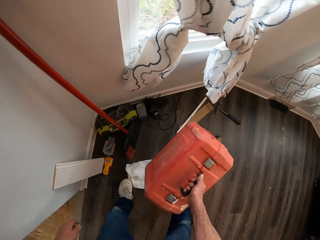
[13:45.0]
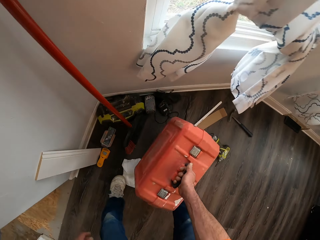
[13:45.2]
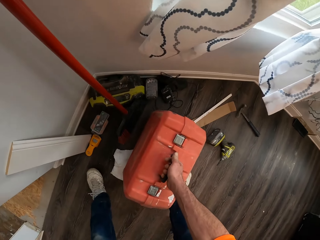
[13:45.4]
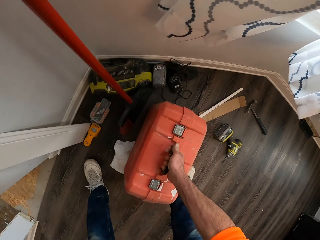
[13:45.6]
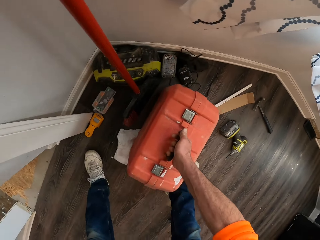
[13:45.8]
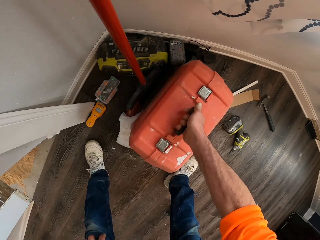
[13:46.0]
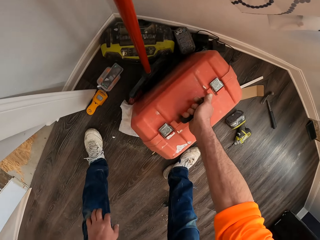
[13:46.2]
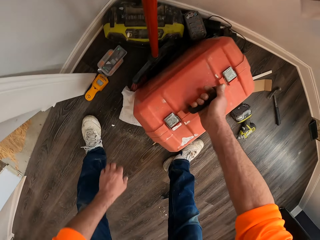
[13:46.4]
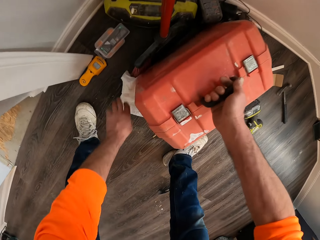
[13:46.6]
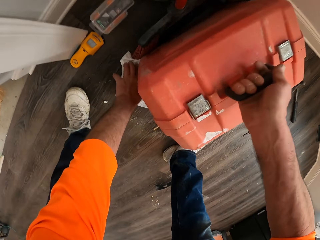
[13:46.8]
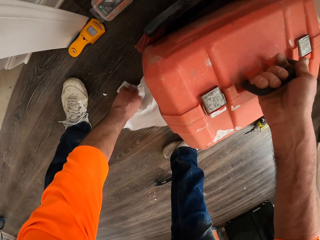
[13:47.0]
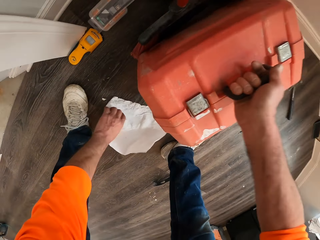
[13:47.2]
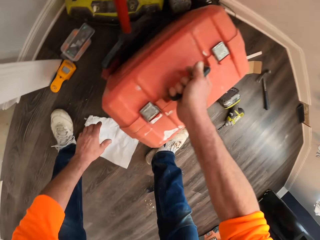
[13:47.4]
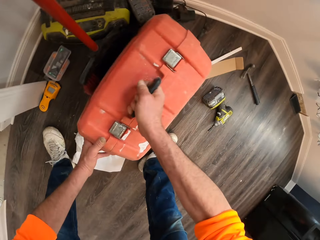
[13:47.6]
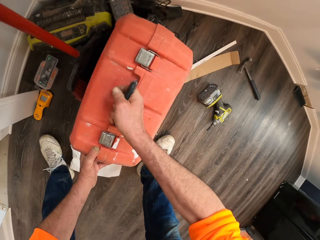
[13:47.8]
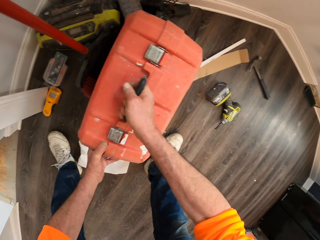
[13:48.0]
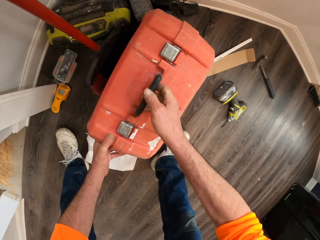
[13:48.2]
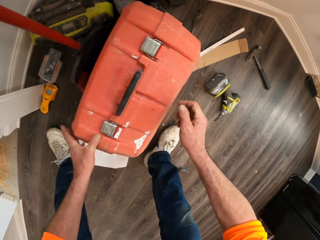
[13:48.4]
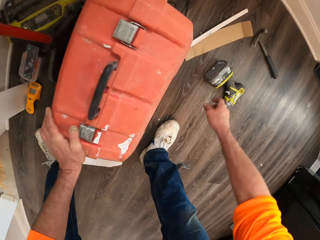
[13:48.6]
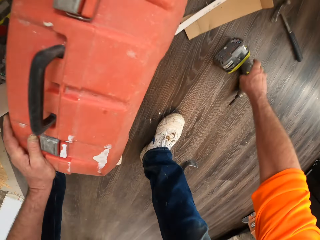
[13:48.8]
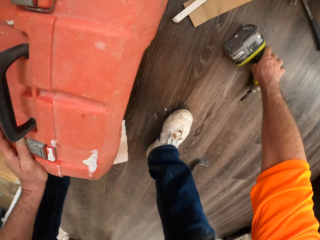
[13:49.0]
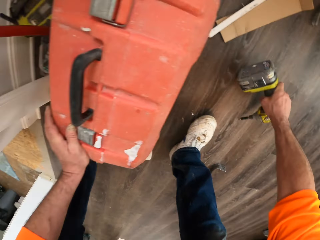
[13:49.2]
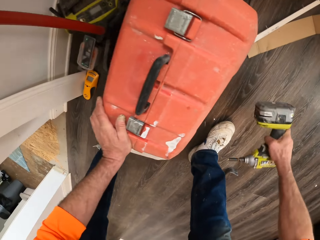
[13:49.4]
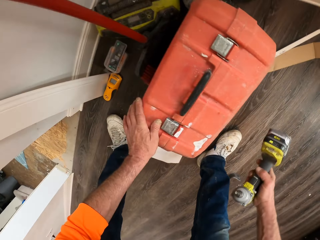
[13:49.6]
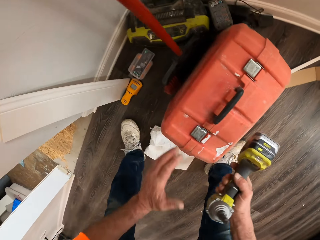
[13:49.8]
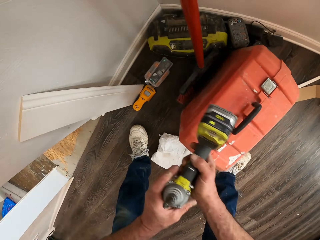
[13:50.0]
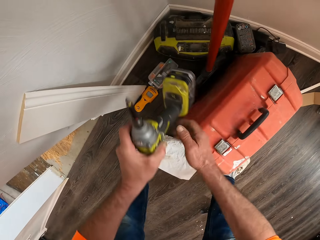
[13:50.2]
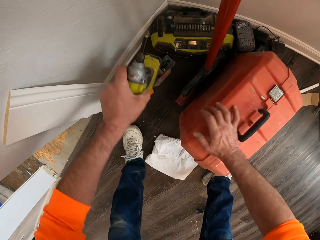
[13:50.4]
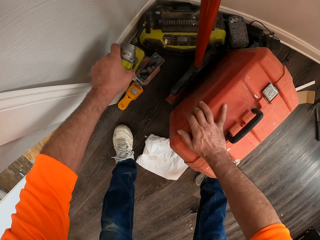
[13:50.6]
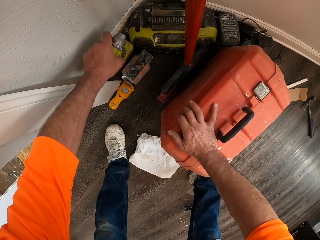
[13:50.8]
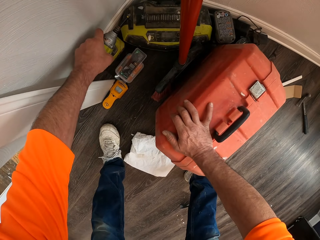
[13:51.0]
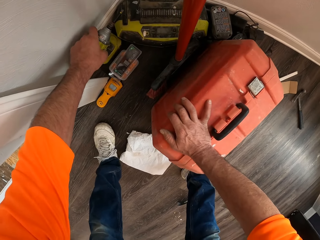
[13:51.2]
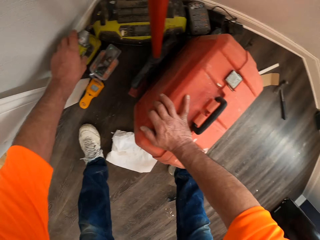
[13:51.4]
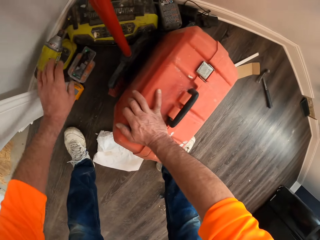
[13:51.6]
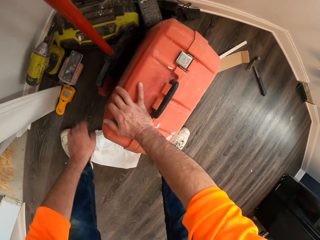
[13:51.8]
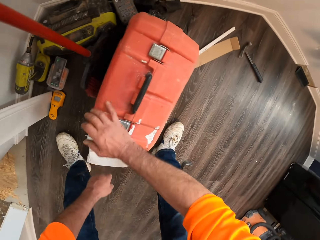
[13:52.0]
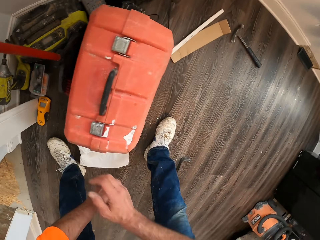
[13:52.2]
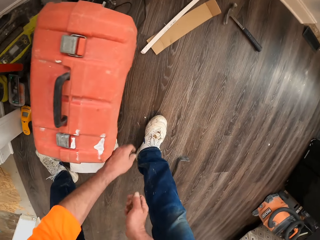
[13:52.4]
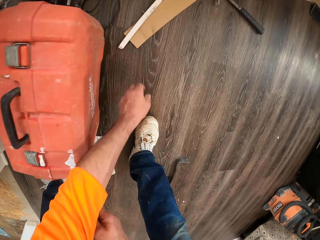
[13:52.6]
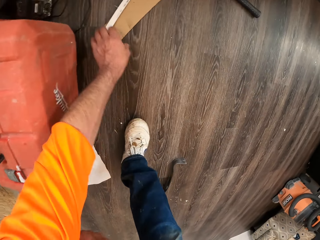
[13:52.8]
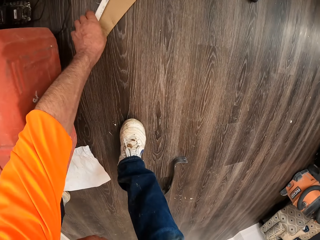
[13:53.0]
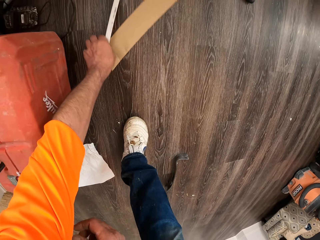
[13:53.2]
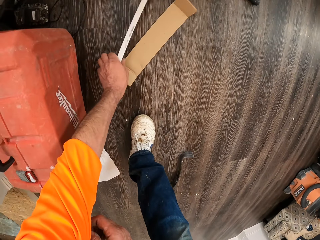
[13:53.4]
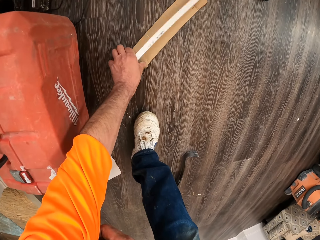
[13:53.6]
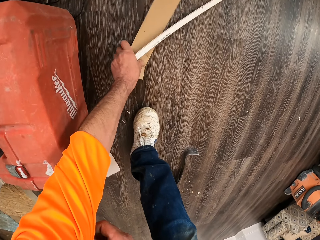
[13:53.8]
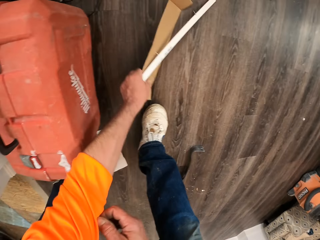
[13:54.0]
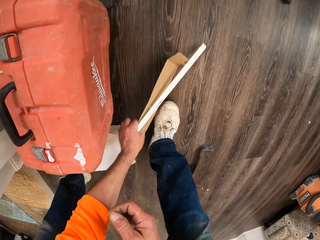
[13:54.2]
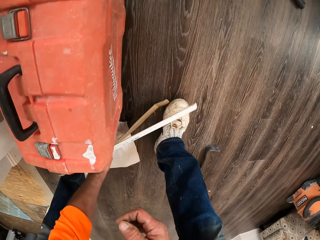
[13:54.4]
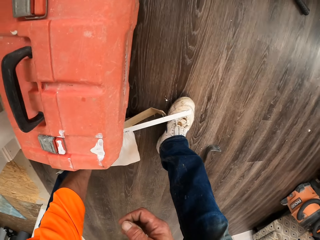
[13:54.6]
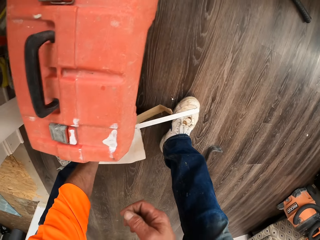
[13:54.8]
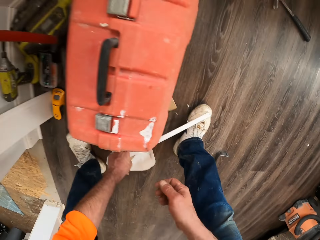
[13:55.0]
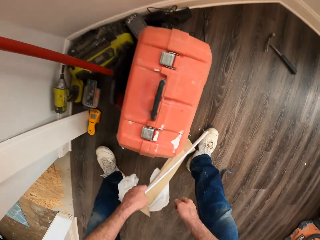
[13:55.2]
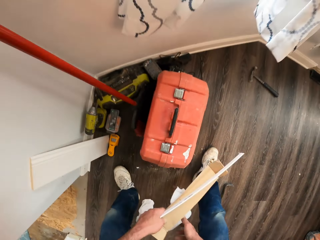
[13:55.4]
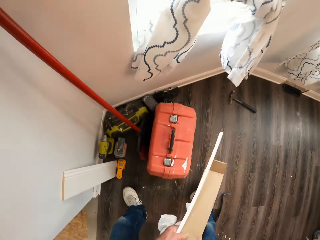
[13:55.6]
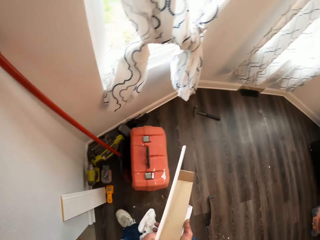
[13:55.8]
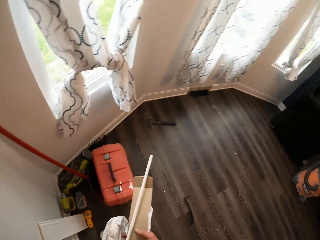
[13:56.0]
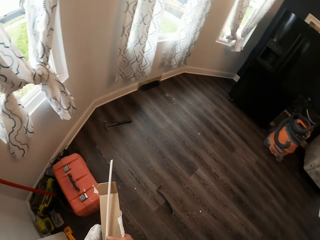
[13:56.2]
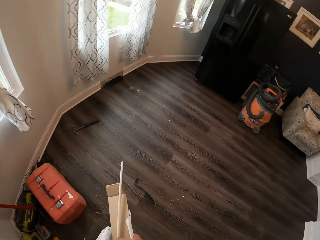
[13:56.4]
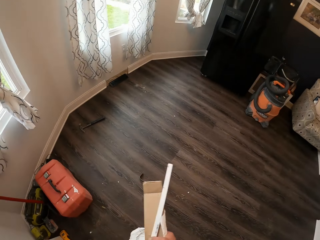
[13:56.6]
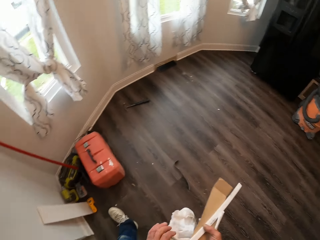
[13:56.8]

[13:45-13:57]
The camera wearer drops the box or briefcase on the floor with his right hand. He moves a paper. He touches a piece of cloth on the floor with his left hand. He holds the briefcase. He picks up a nail gun. He carries a drilling machine with his right hand. He moves the drilling machine to his left hand. He drops the drilling machine on the floor. He collects papers on the floor. He picks up pieces of cartons on the floor with his left hand.

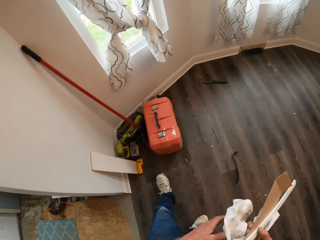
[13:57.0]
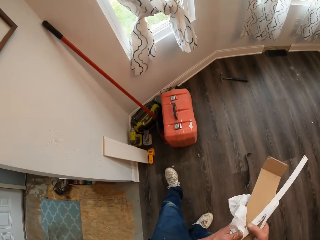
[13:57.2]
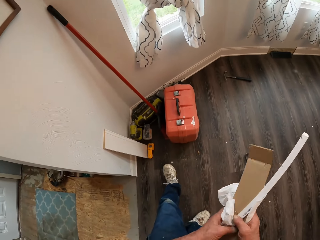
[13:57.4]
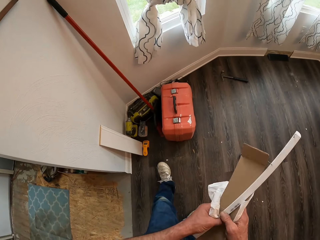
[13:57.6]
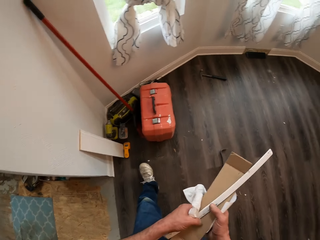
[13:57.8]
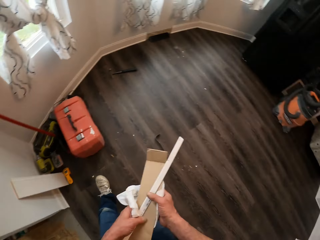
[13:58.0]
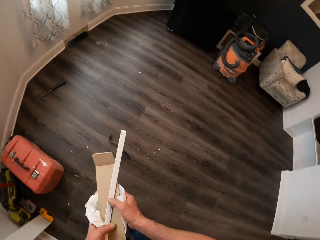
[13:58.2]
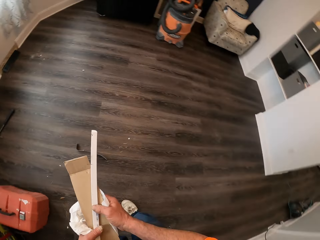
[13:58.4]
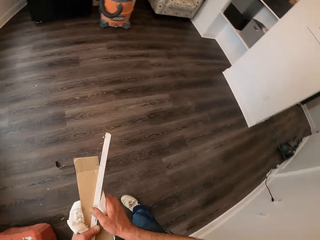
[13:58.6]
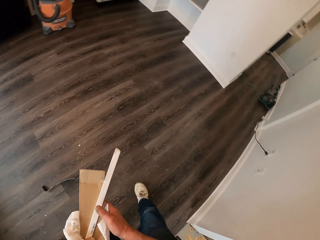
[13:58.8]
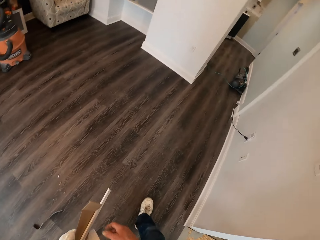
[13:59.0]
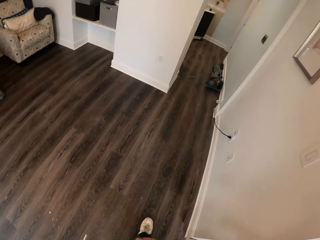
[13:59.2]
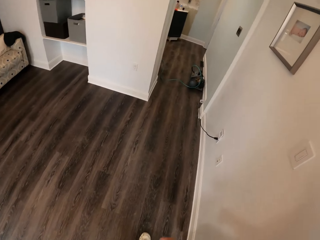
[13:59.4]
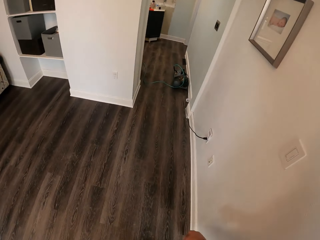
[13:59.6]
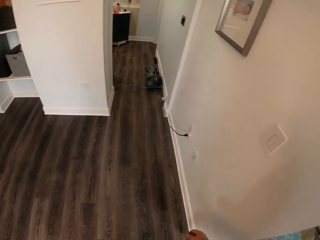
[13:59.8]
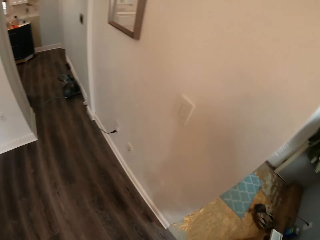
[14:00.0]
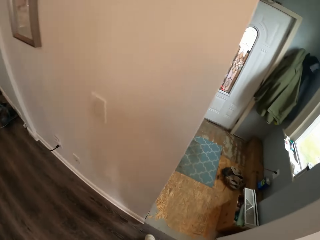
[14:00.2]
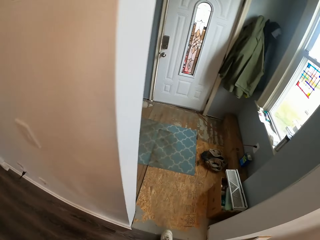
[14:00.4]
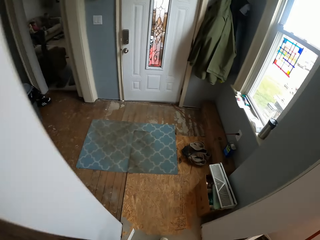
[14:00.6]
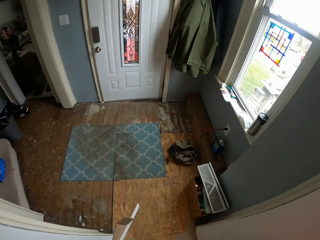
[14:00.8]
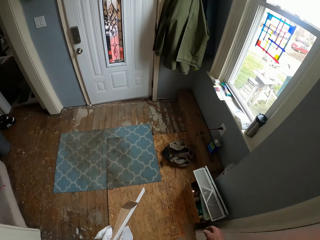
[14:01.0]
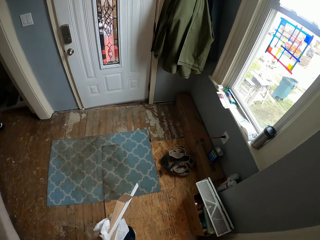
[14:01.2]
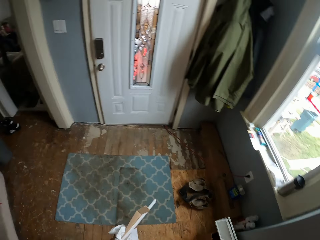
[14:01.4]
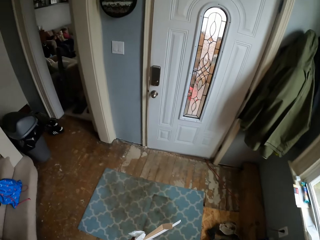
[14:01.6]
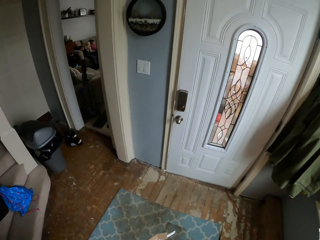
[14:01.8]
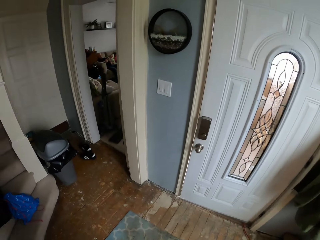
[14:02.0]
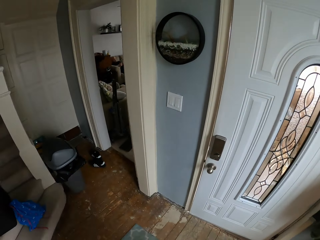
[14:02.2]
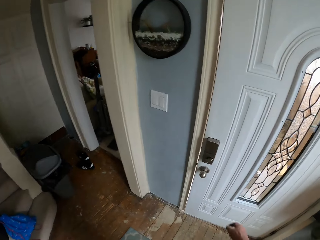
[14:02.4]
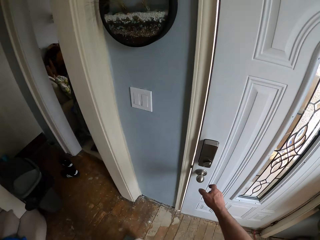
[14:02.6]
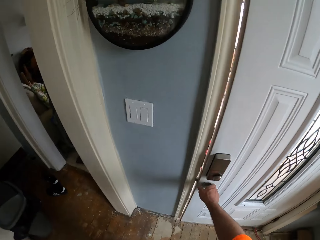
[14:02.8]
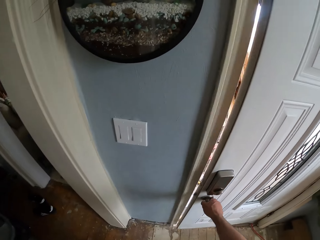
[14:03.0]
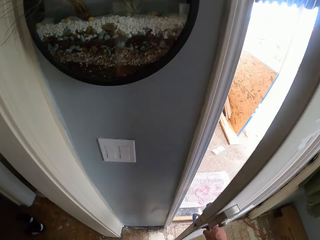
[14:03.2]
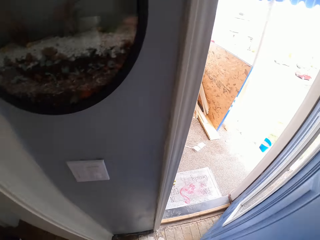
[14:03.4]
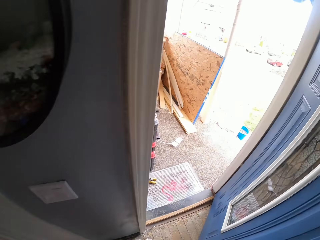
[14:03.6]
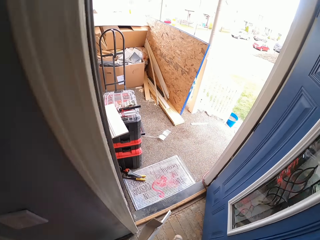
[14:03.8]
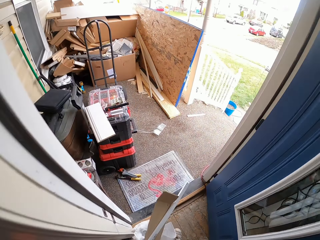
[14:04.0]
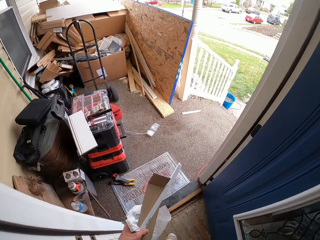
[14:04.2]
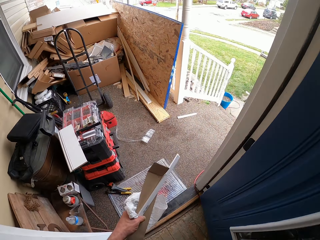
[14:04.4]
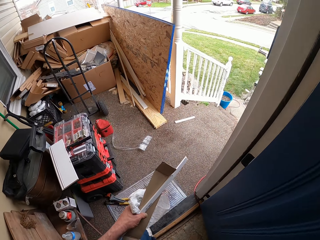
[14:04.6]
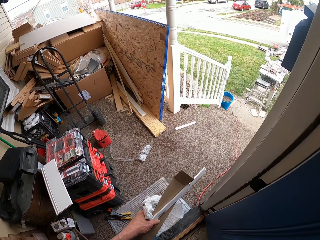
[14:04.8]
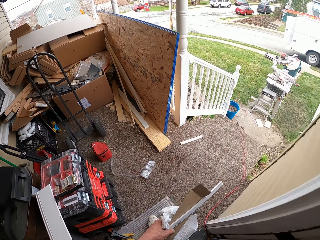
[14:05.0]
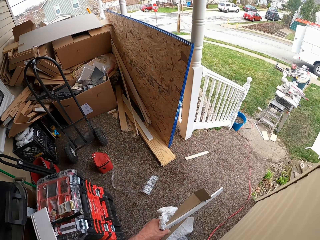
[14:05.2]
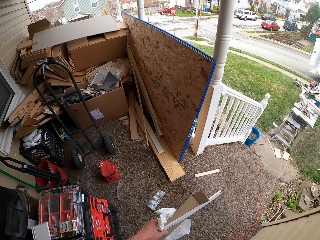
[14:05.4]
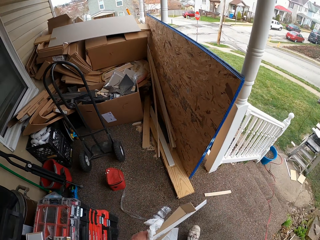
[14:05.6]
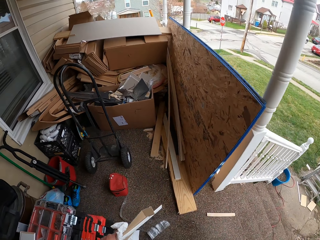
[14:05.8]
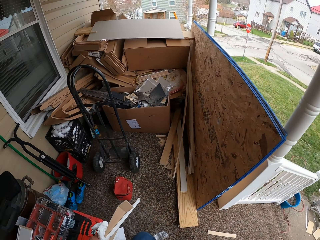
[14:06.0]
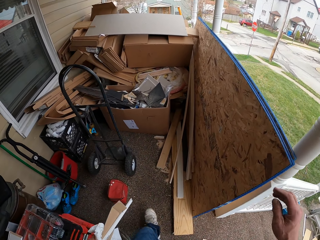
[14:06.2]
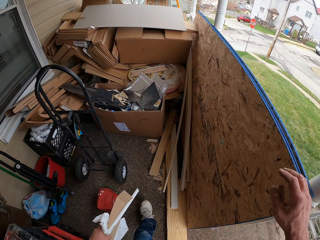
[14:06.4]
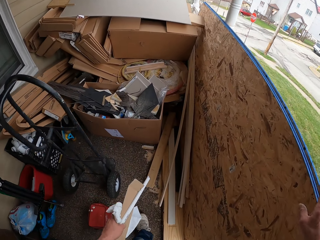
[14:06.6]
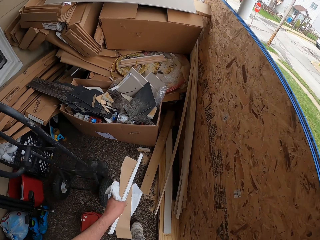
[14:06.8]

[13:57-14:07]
The camera wearer turns around a room. He walks out of the room. He turns a door handle with his right hand. He opens the door. He walks to a balcony.
